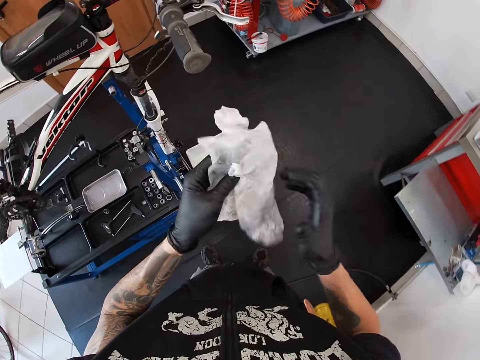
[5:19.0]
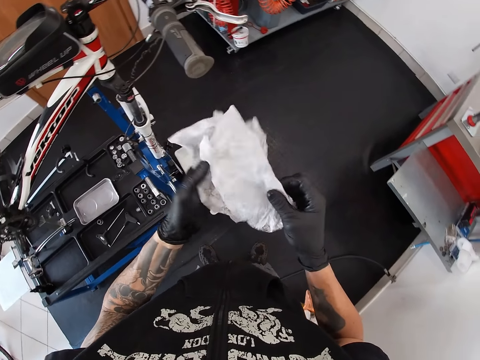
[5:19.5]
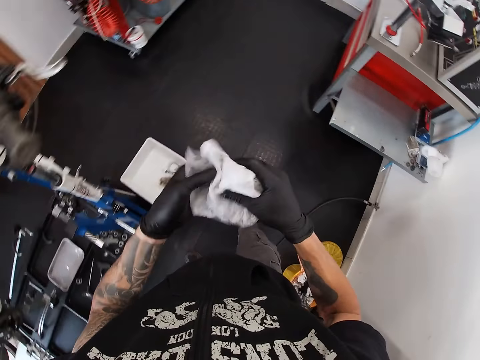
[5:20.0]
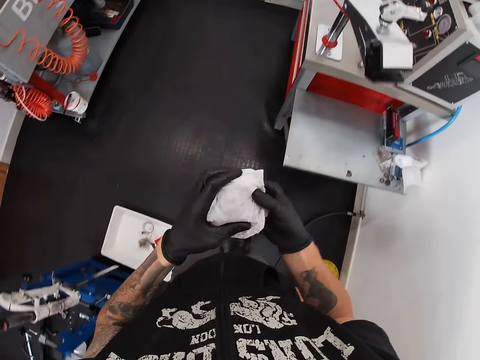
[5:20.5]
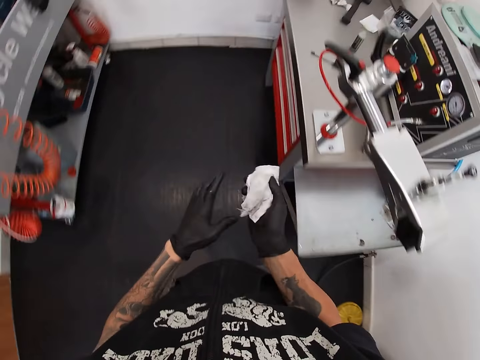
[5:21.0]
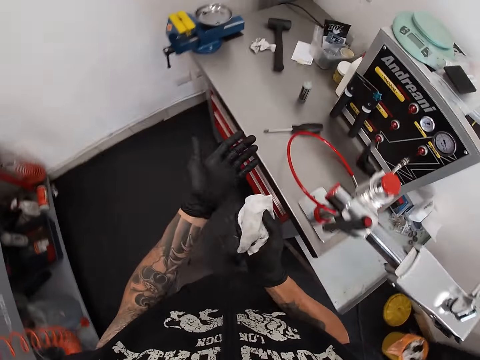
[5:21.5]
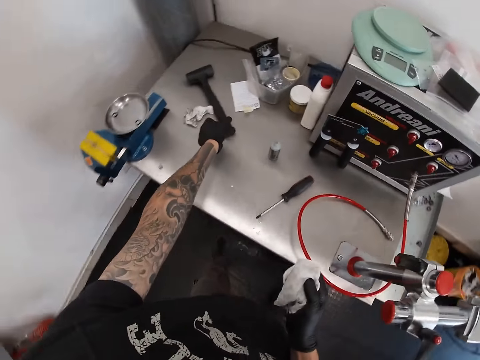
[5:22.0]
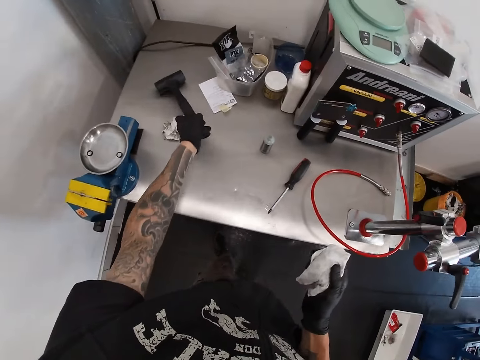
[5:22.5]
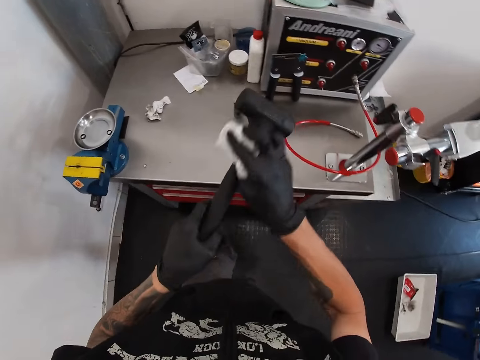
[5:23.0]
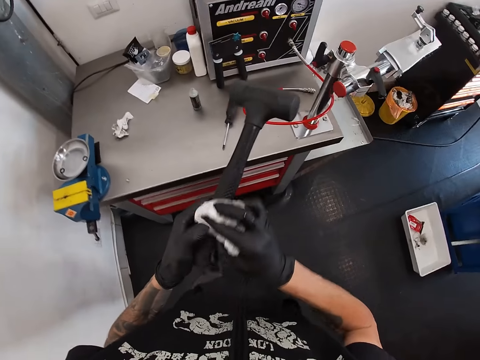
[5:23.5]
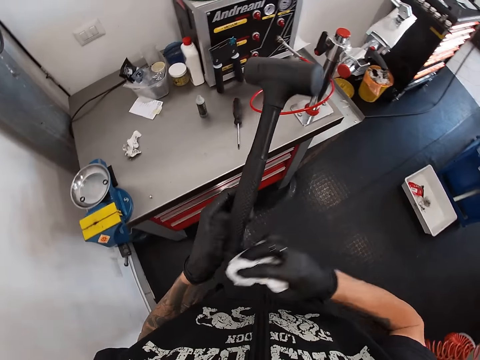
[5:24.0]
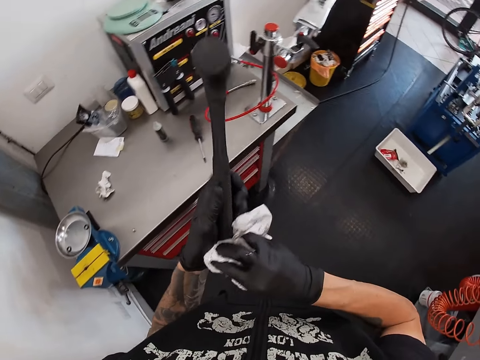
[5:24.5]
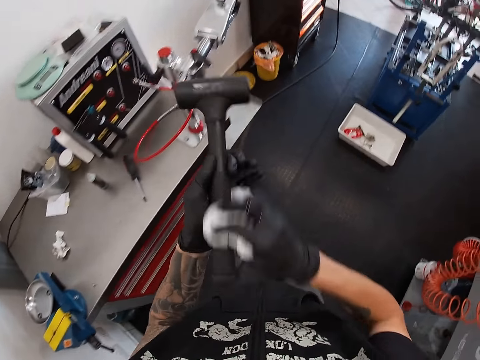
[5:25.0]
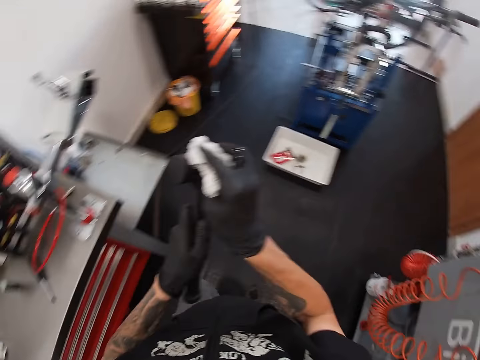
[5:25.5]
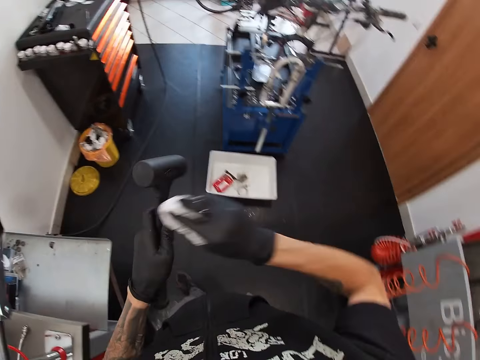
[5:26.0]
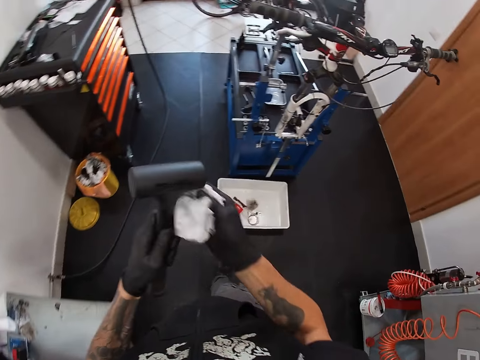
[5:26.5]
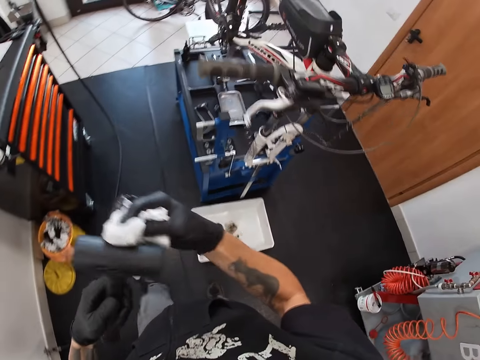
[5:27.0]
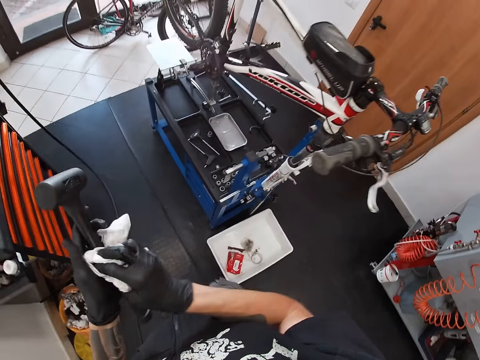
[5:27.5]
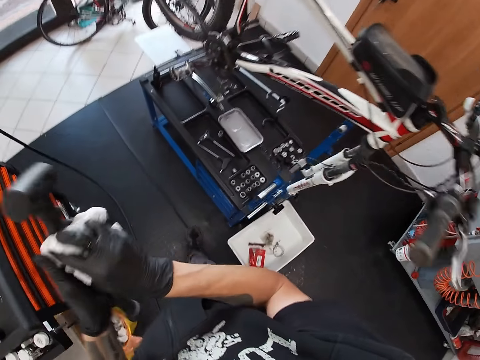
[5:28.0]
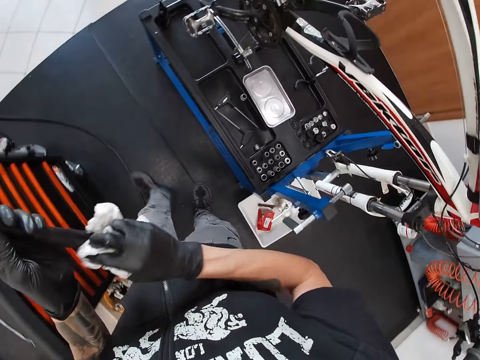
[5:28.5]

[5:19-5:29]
The camera wearer folds a paper towel. He picks up a rubber mallet from the cabinet top with his left hand. He cleans the rubber mallet with the tissue paper in his right hand.

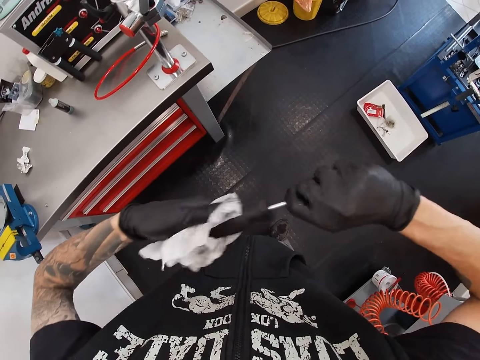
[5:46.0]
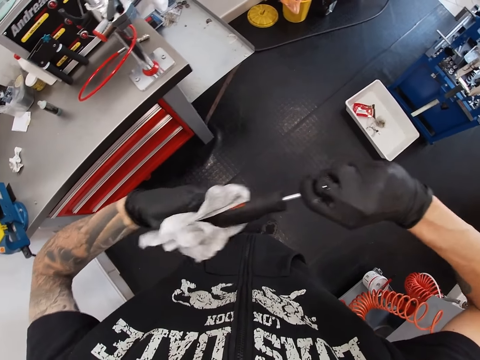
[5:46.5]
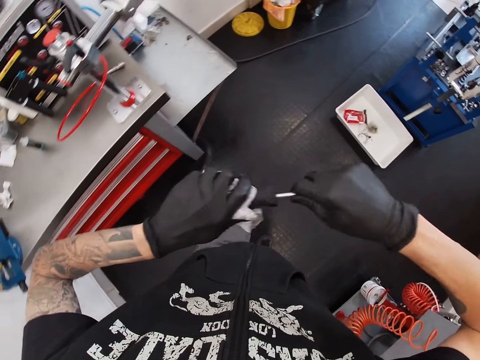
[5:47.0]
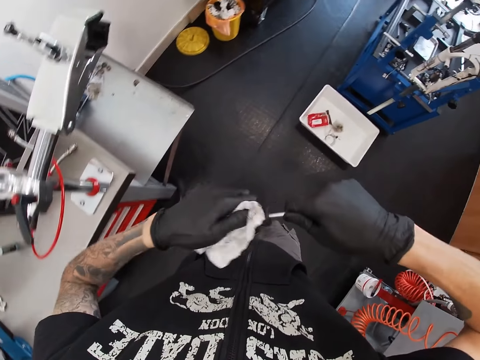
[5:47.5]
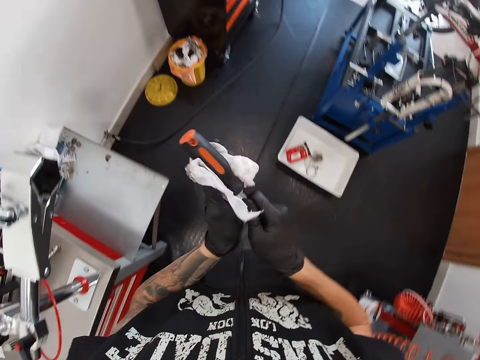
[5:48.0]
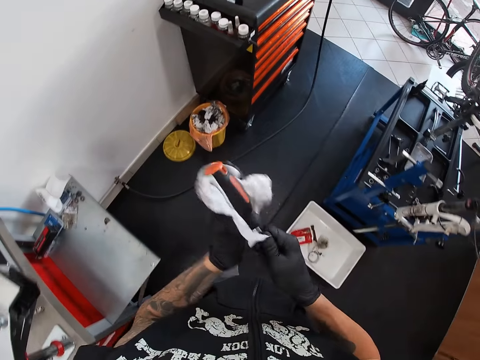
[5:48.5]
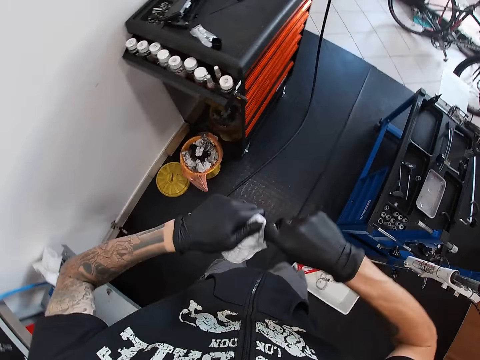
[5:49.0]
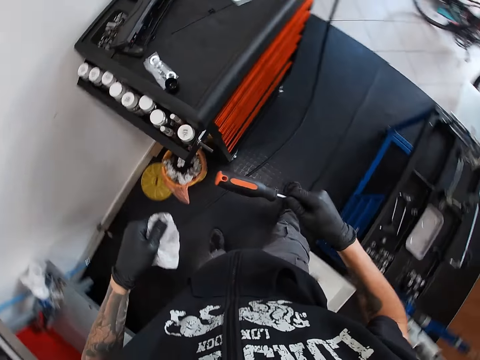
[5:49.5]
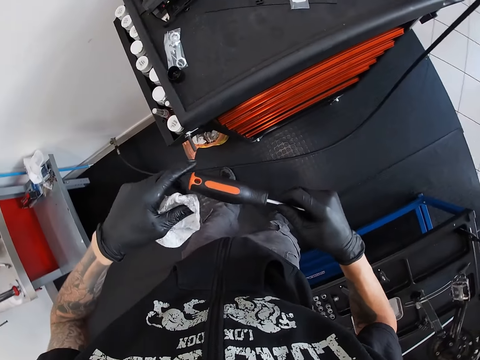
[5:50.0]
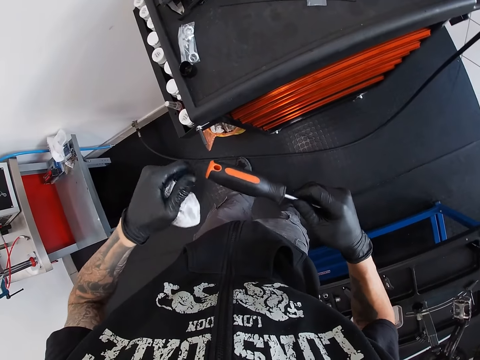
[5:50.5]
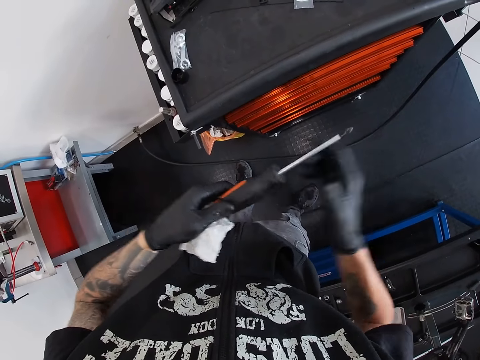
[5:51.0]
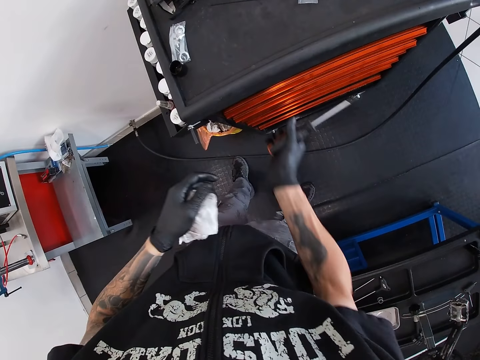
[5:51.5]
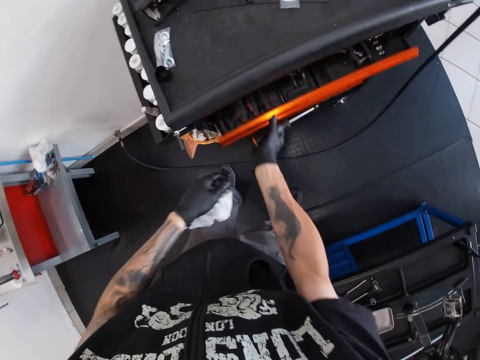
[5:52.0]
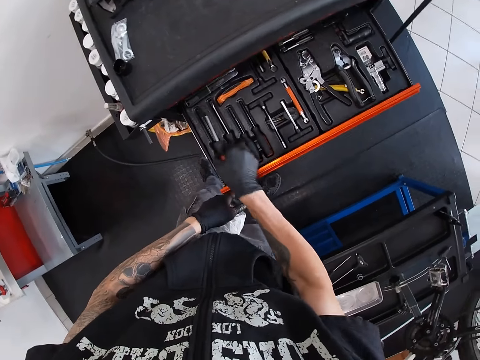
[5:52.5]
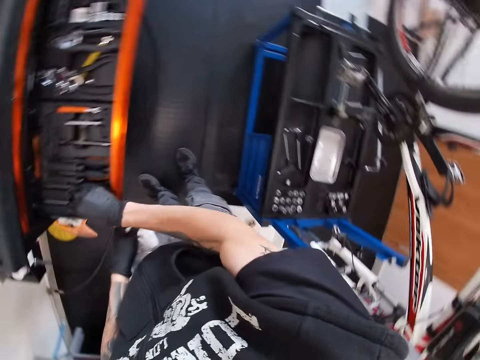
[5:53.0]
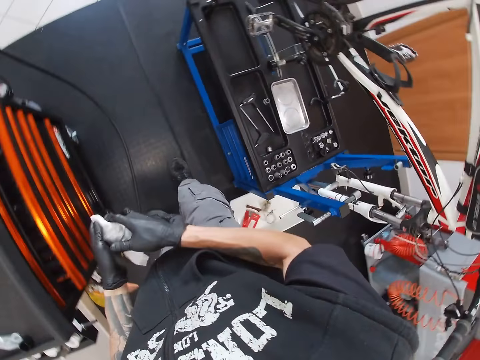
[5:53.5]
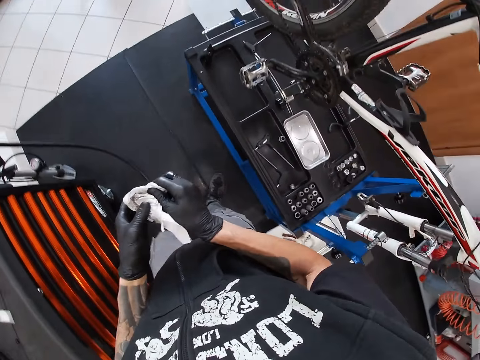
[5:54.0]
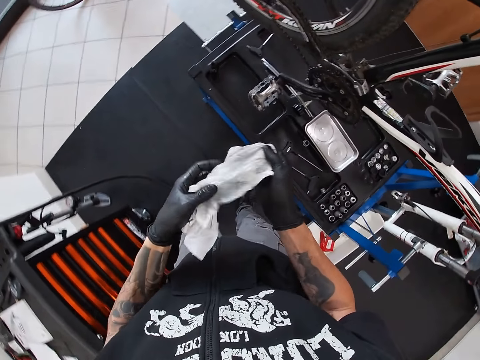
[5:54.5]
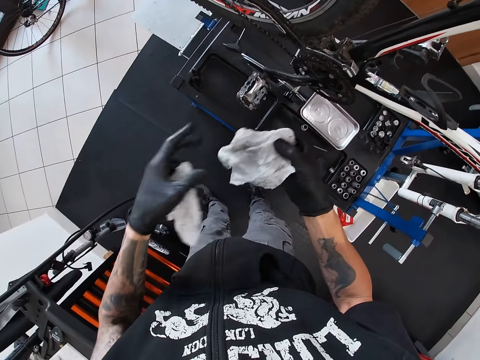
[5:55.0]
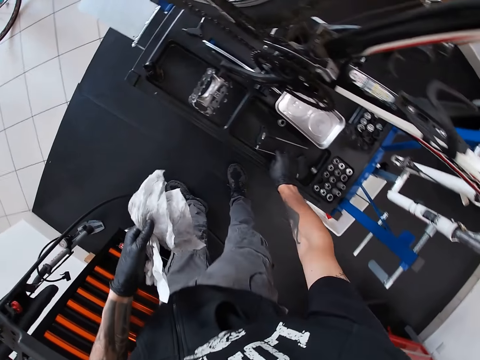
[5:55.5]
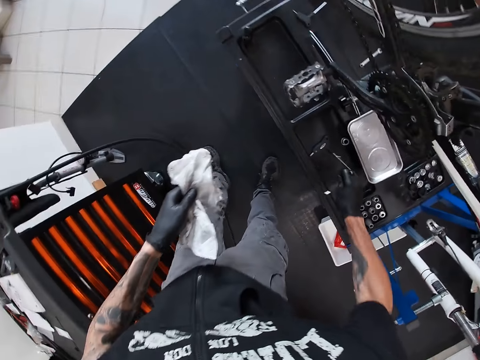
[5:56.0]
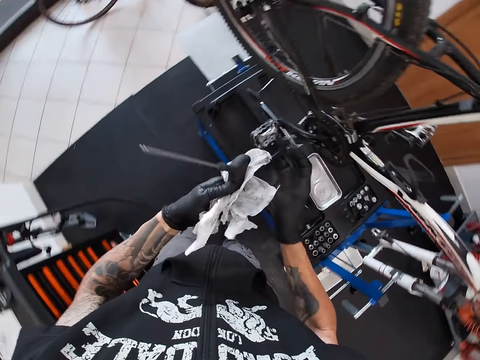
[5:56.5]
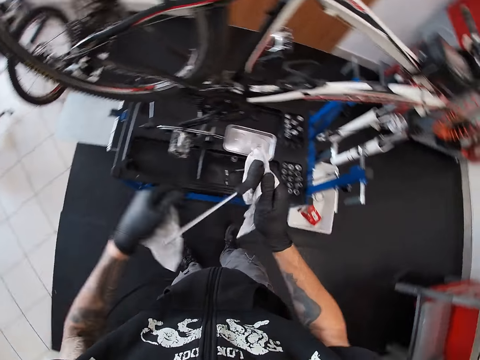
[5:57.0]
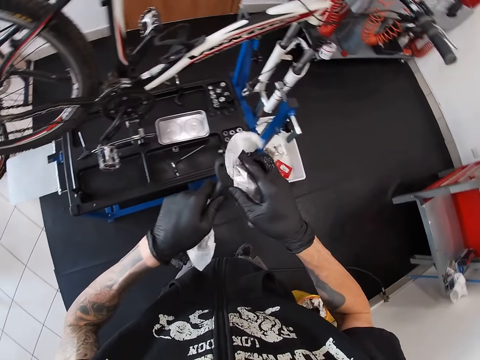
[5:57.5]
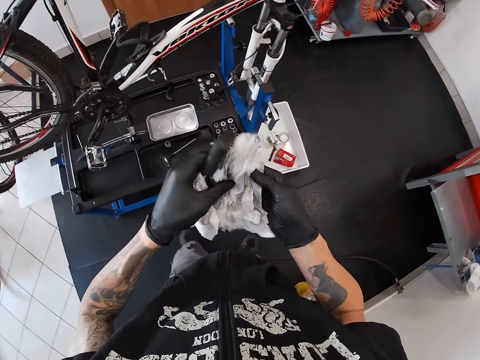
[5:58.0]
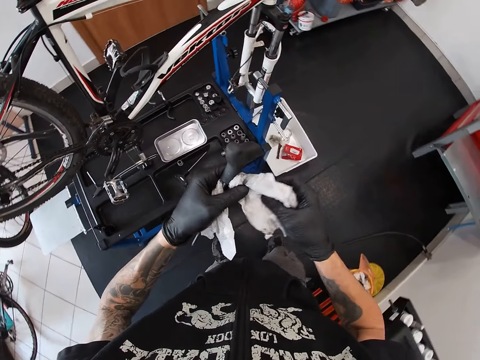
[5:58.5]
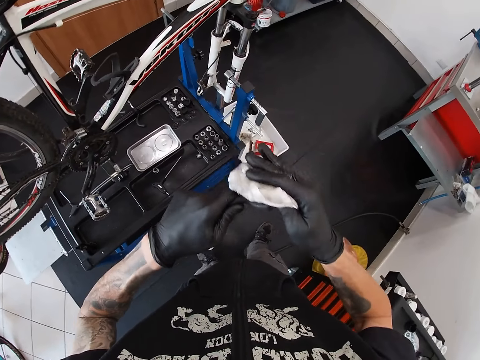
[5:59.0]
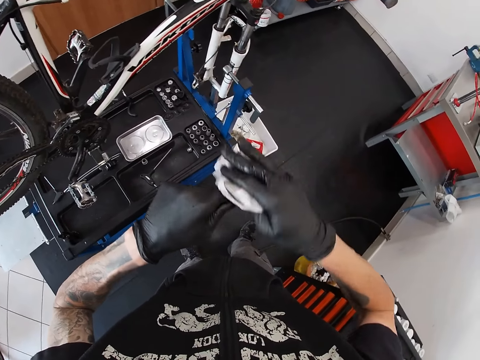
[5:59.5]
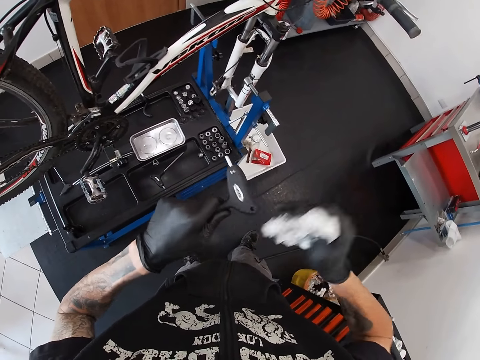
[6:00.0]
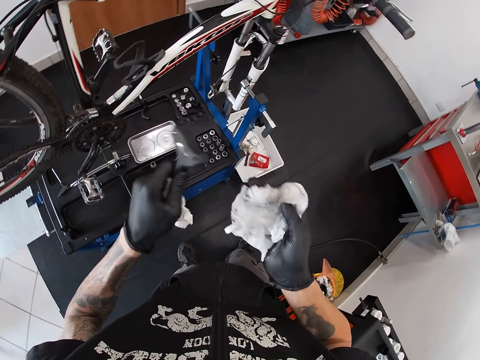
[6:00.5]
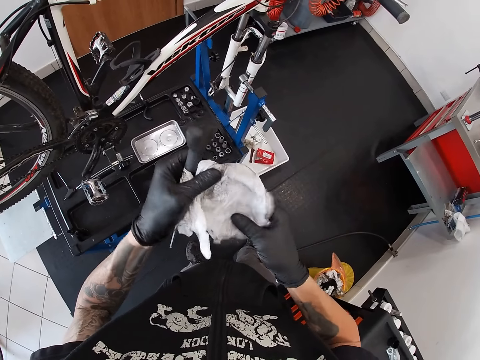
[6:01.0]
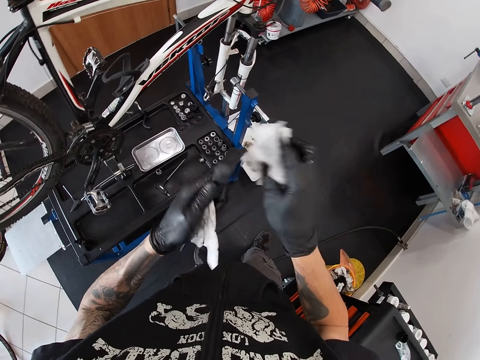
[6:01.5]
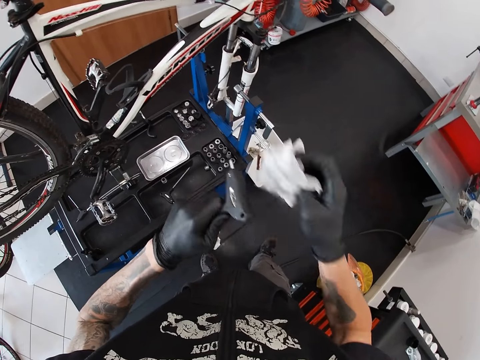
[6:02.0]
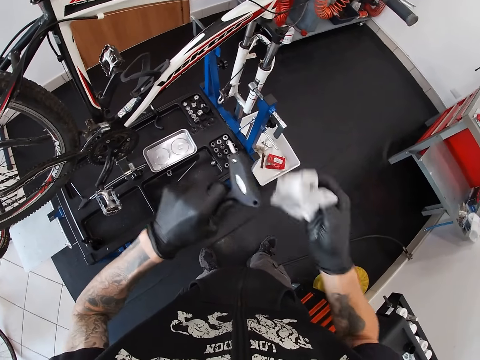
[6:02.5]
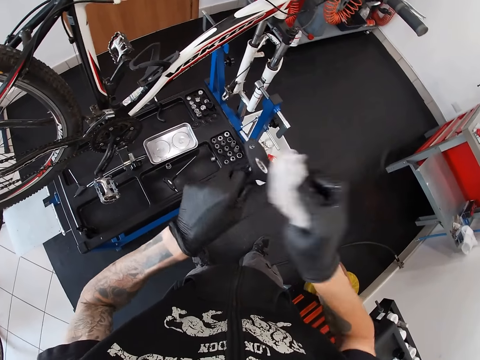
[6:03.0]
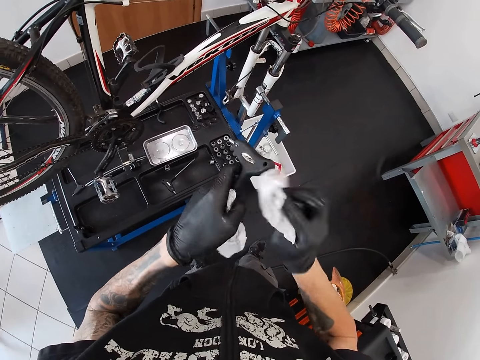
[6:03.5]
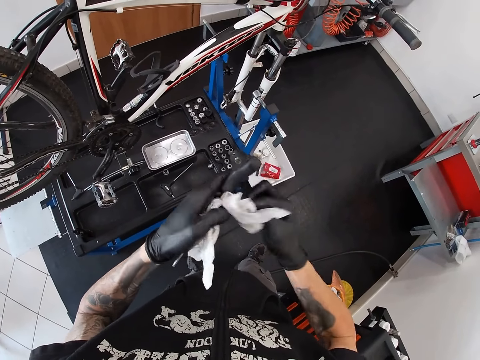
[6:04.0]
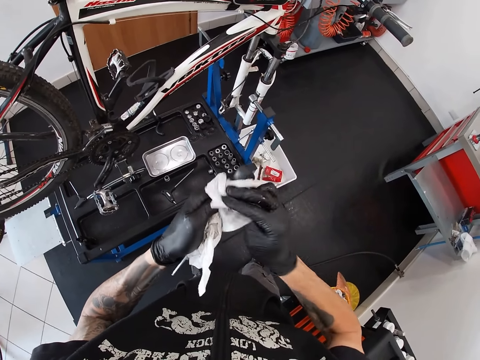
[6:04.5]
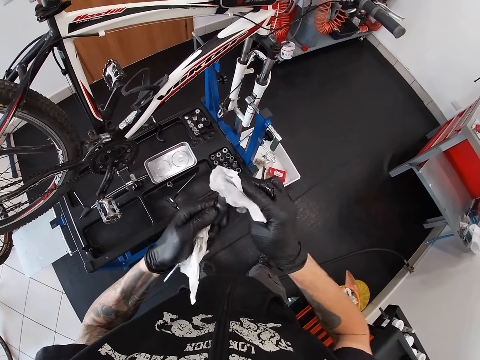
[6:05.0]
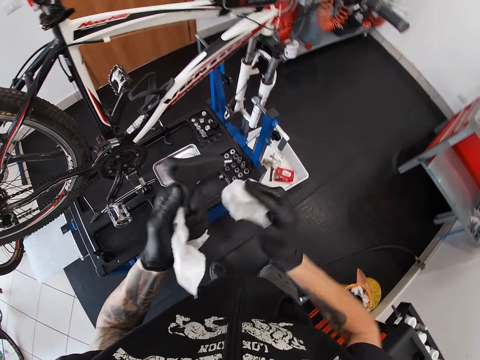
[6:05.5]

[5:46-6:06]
The camera wearer opens the cabinet drawer with his right hand. He puts the screwdriver into the cabinet drawer with his right hand. He closes the cabinet drawer with his left hand. He unfolds a paper towel. He picks up a screwdriver from the work bench with his right hand. He picks up the screwdriver from the work bench with his right hand again. He cleans the screwdriver with the tissue paper in his right hand.
